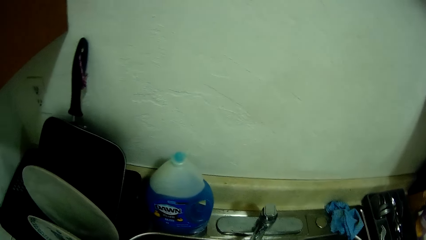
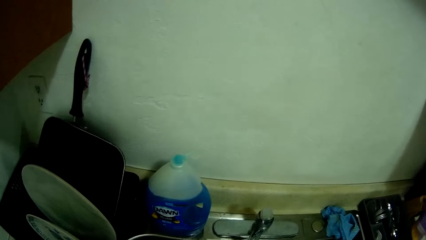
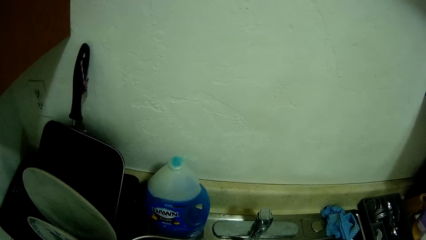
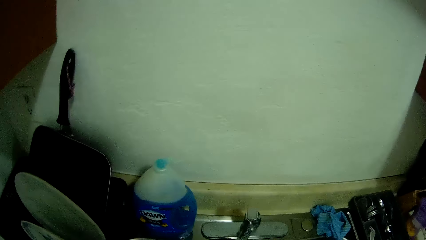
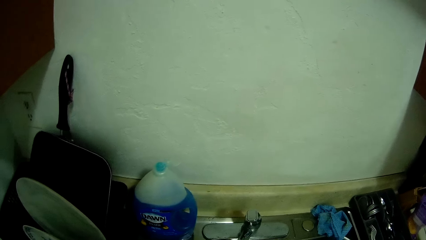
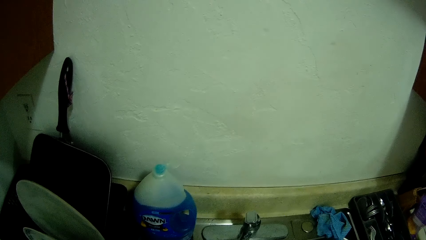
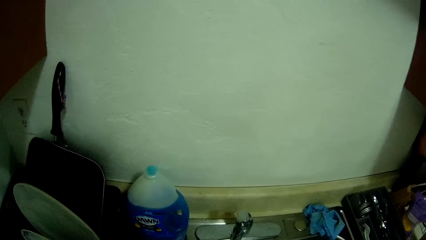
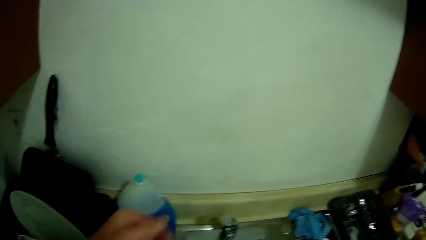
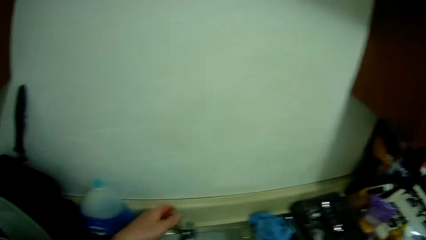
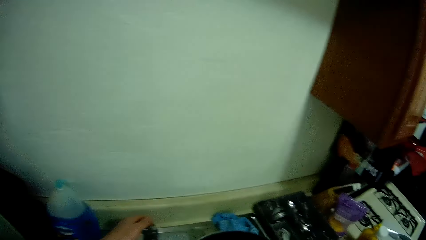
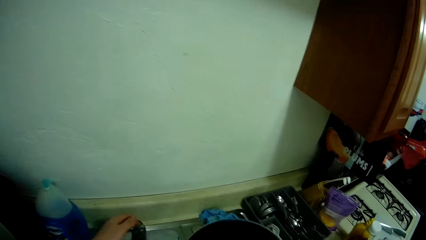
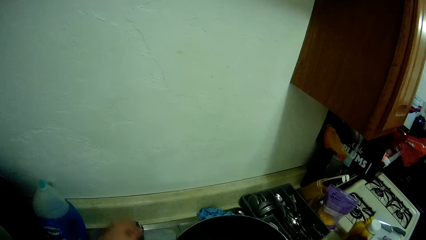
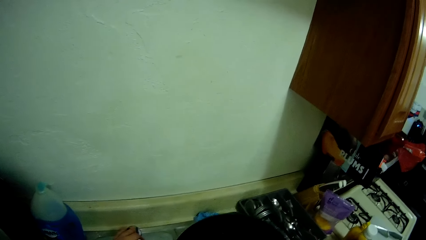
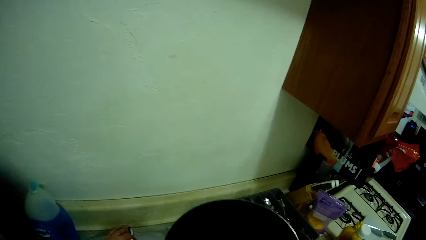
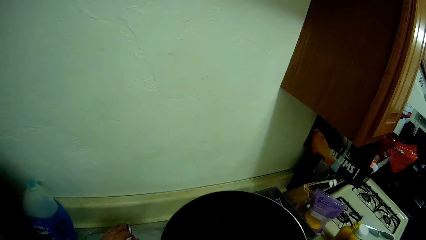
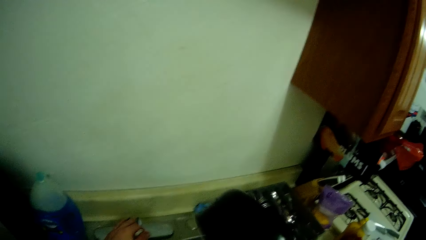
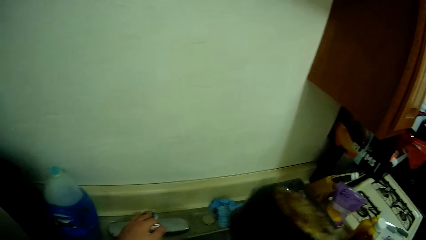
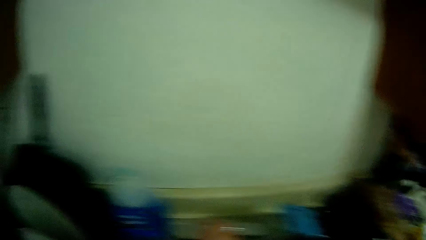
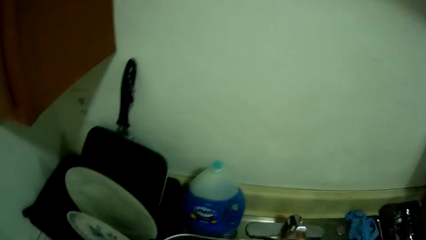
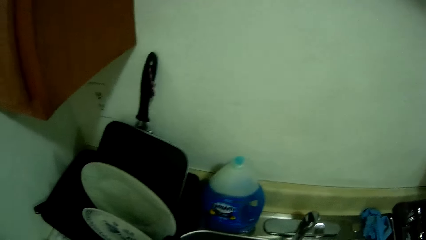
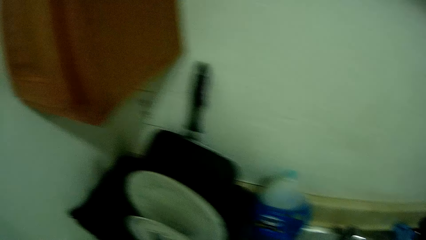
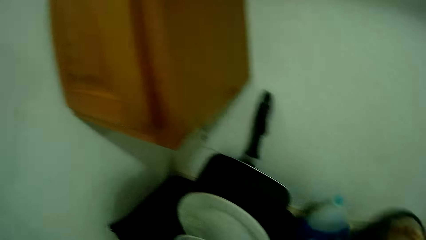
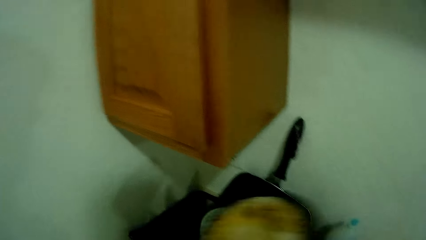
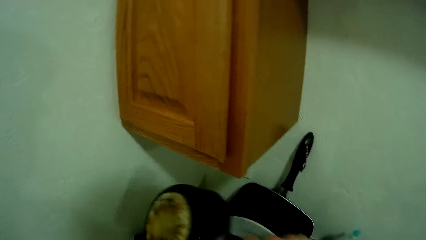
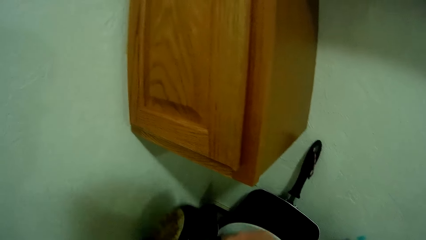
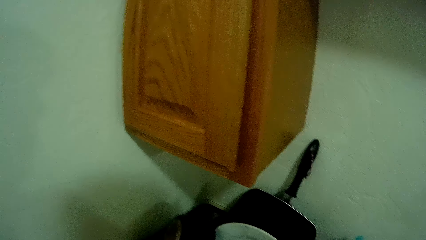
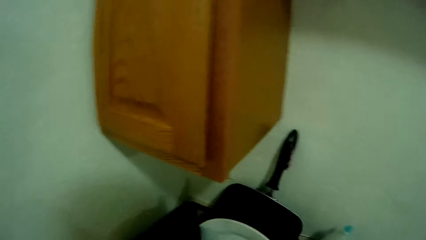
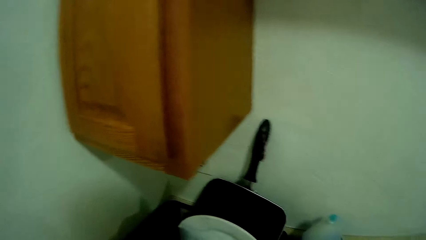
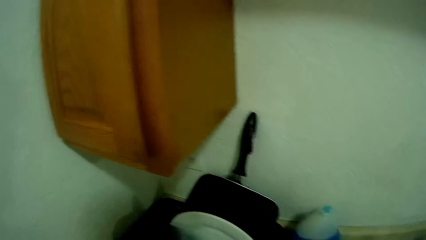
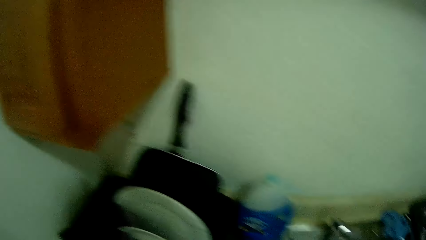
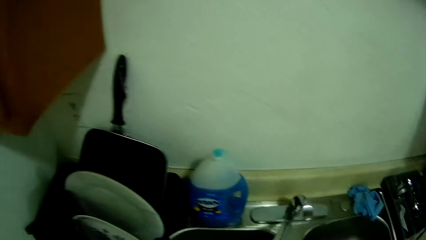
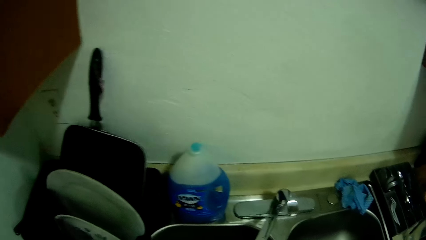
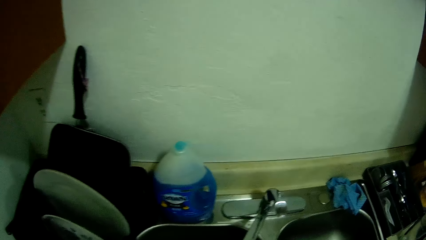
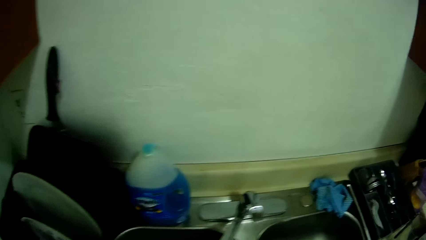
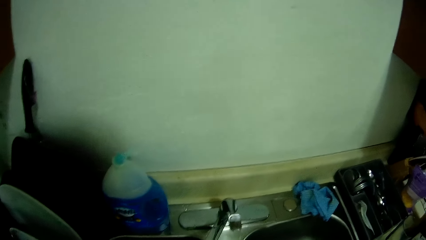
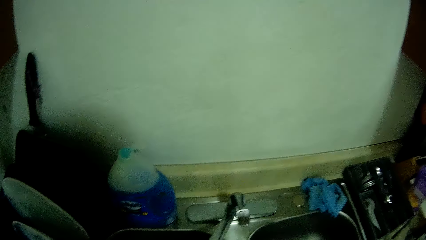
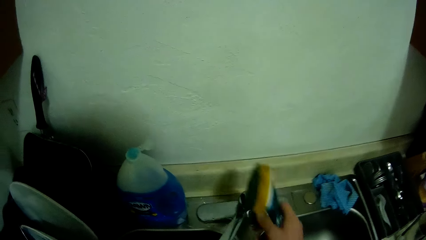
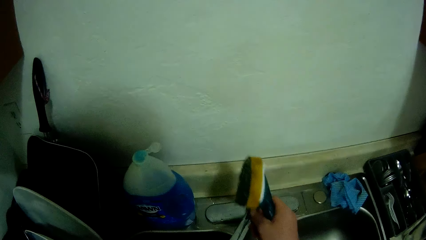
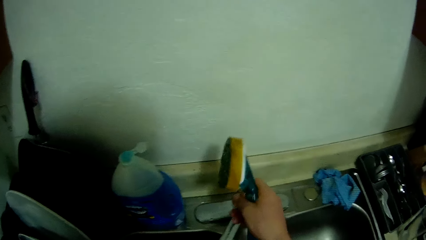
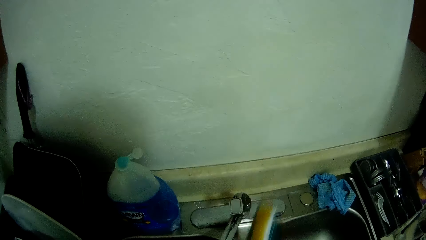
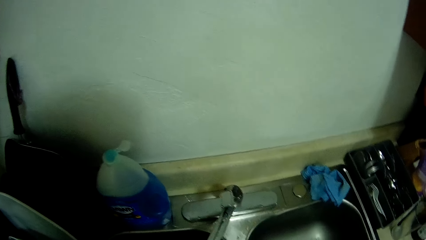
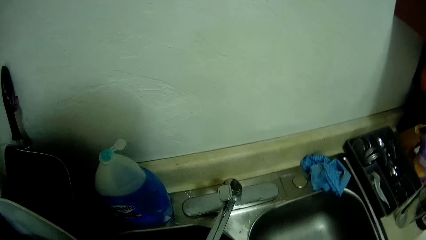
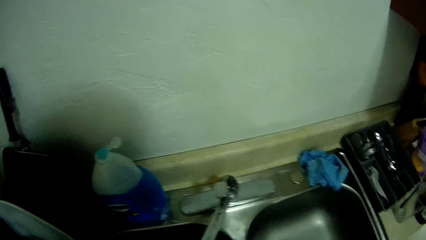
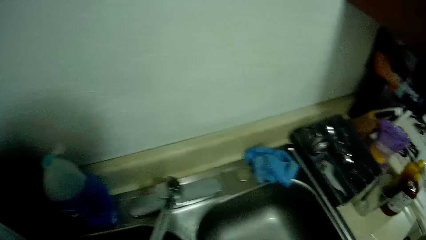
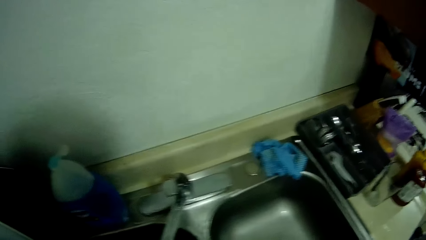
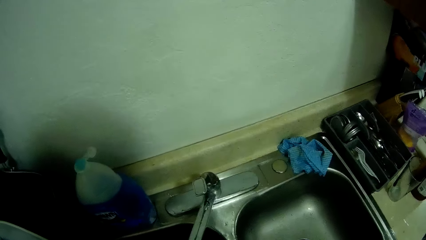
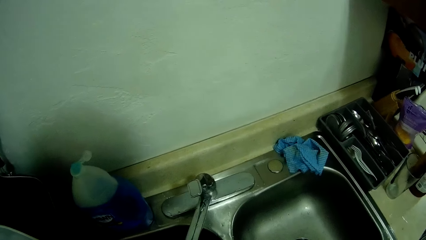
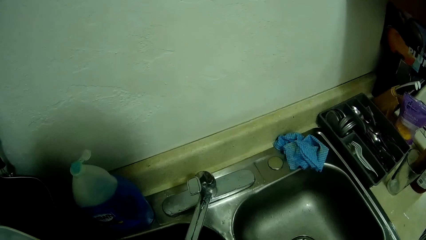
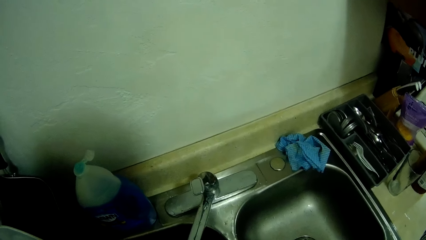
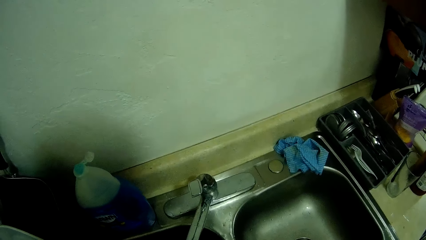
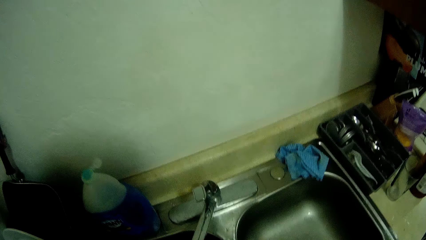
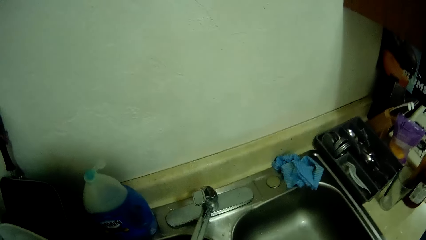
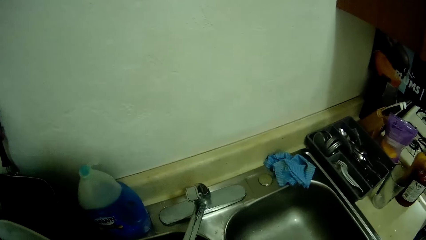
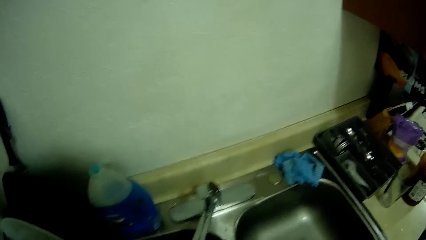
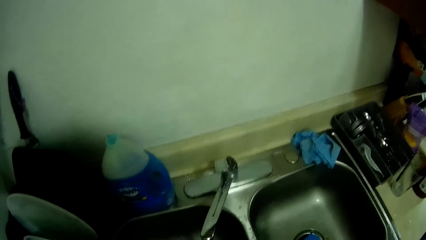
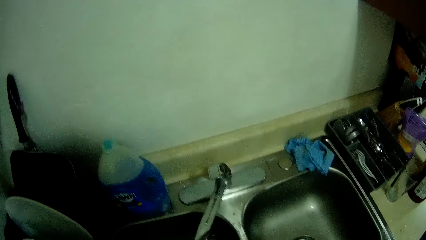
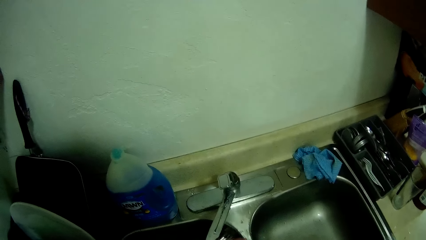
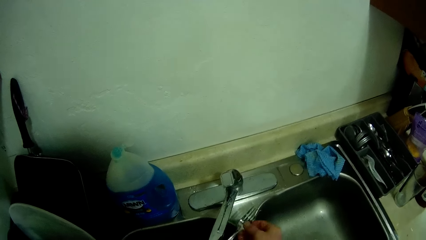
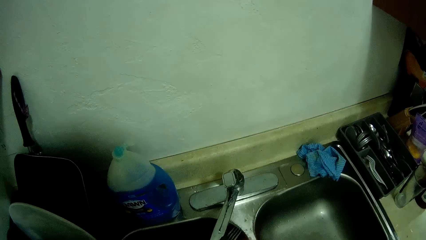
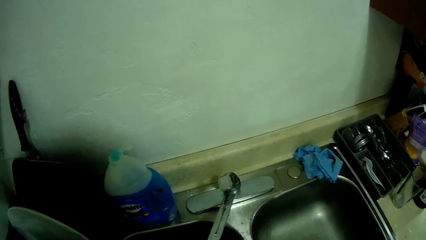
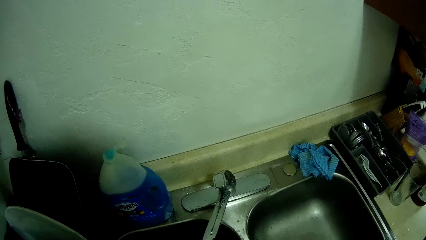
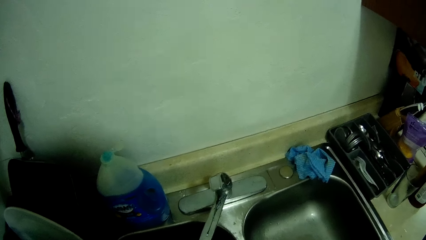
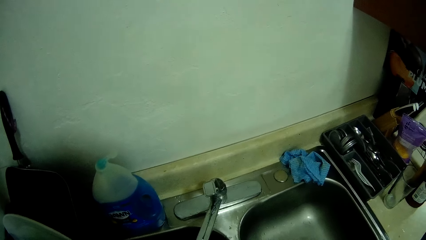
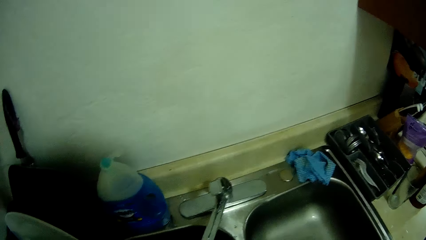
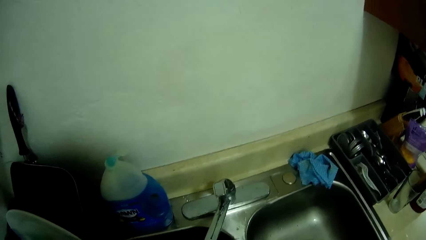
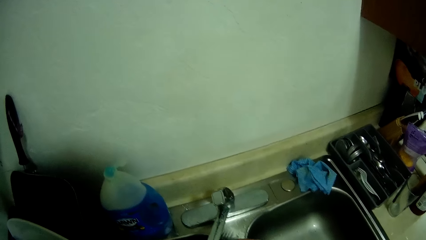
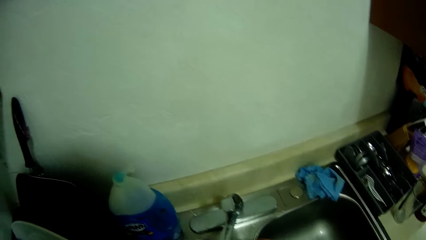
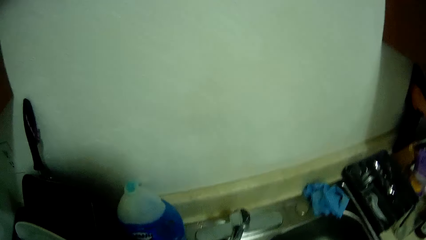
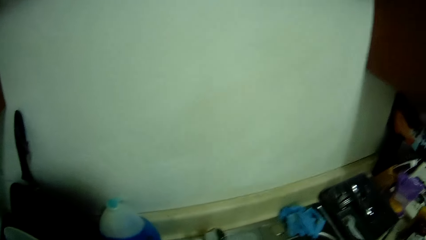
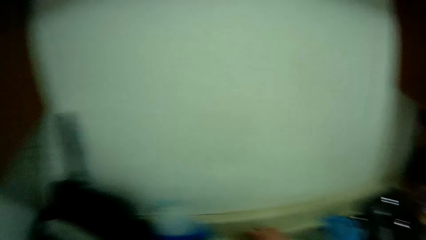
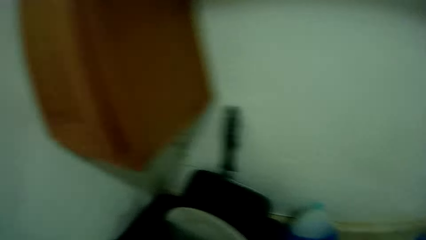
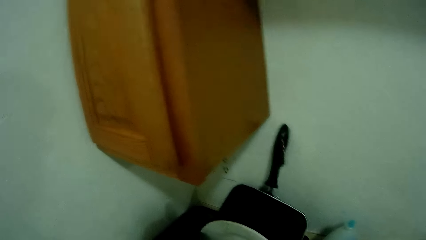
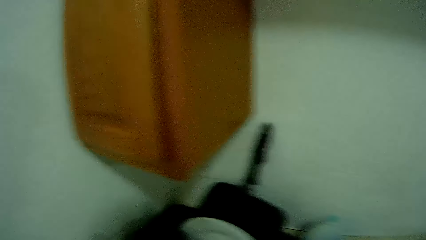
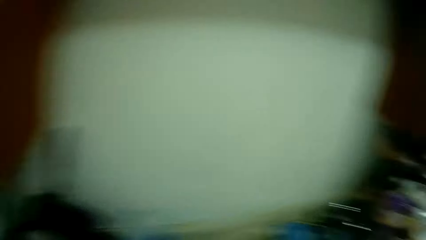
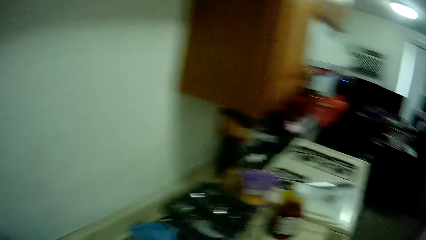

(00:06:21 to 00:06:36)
The camera wearer turns off the tap with his left hand. He puts the pot in the plate rack on the countertop with his right hand. He adjusts the knob of the tap with his right hand. He turns the water on.
